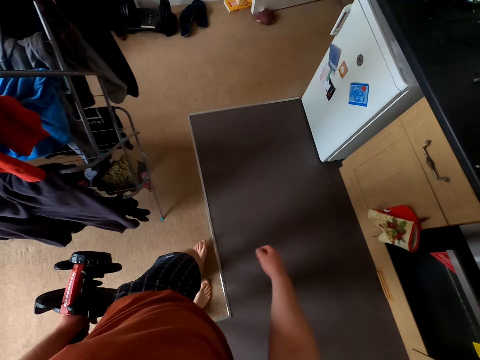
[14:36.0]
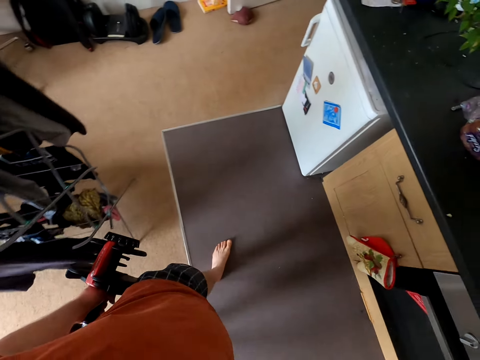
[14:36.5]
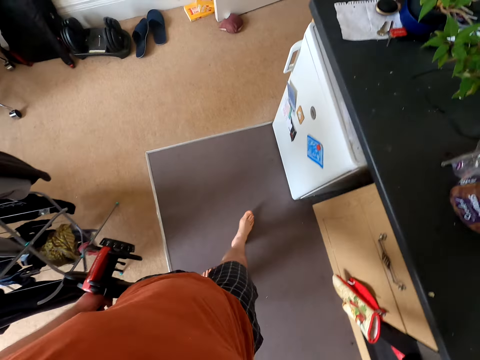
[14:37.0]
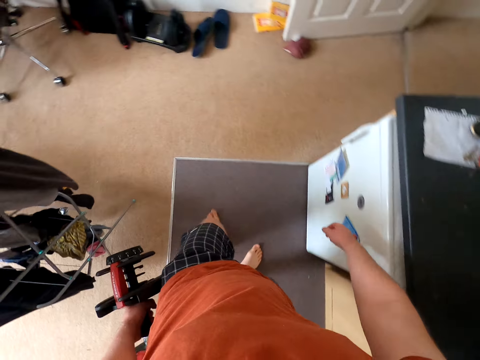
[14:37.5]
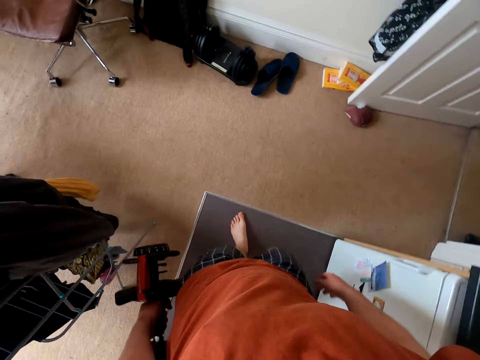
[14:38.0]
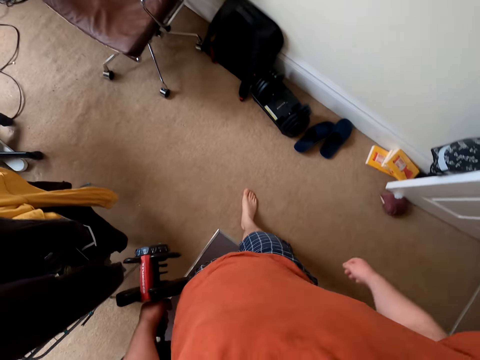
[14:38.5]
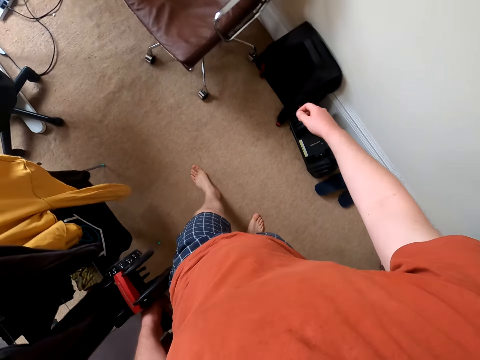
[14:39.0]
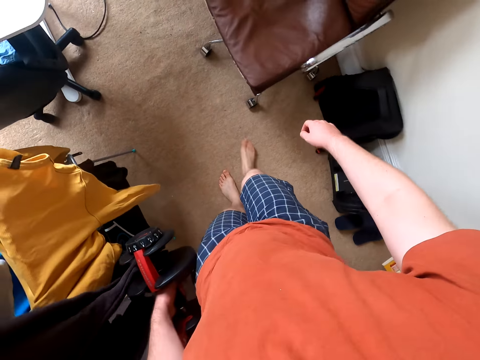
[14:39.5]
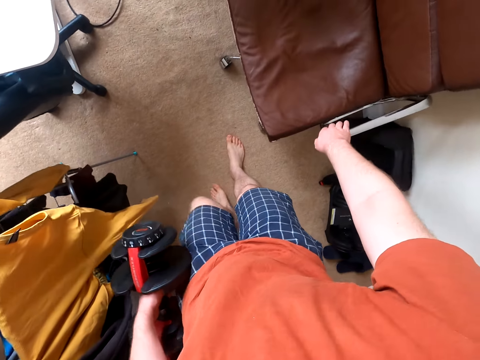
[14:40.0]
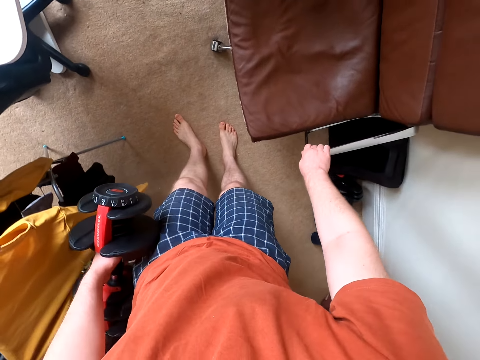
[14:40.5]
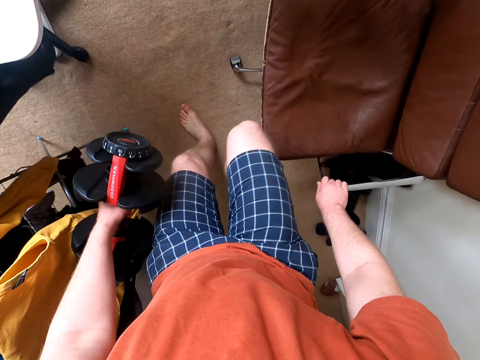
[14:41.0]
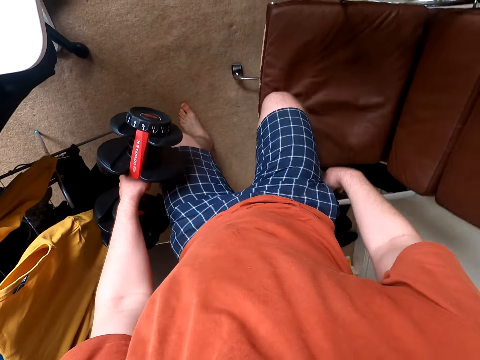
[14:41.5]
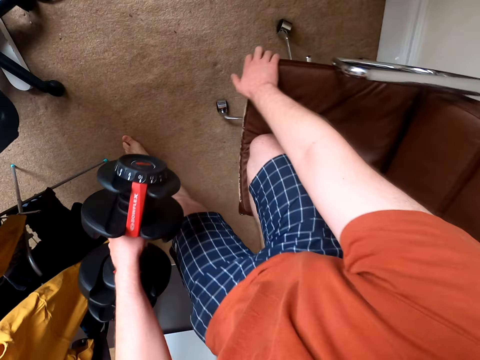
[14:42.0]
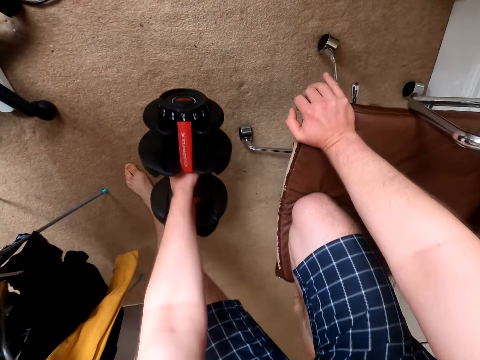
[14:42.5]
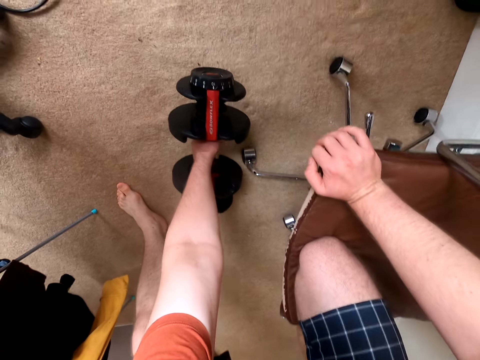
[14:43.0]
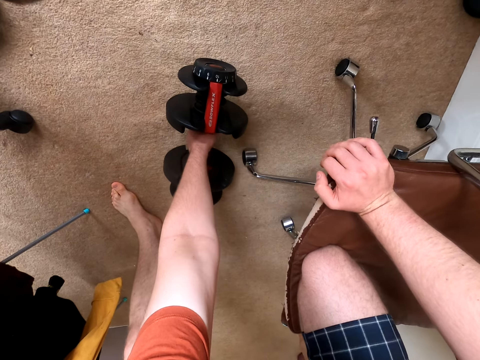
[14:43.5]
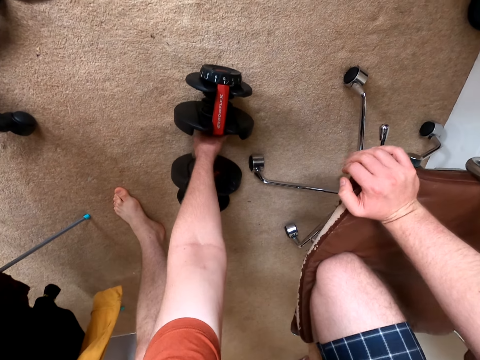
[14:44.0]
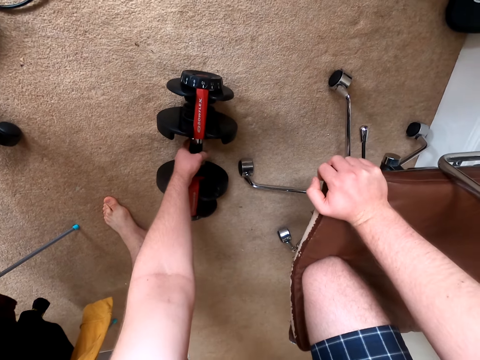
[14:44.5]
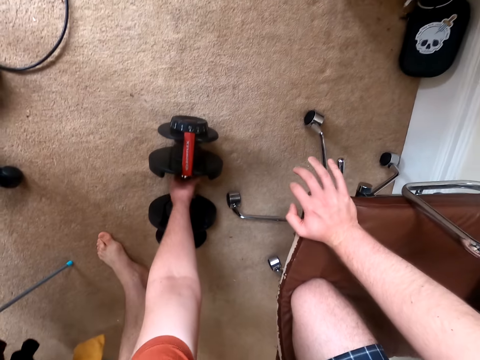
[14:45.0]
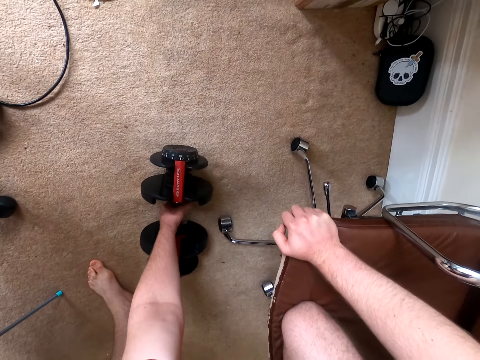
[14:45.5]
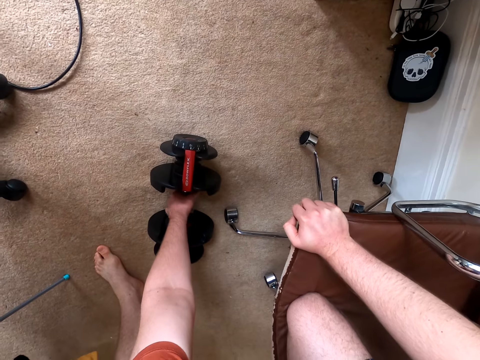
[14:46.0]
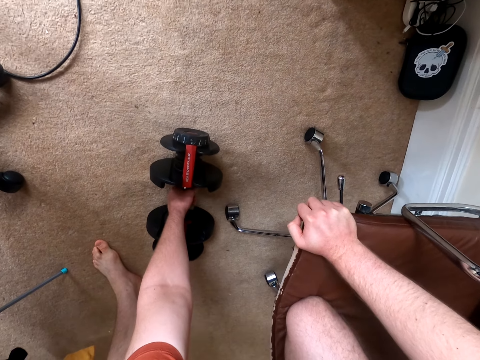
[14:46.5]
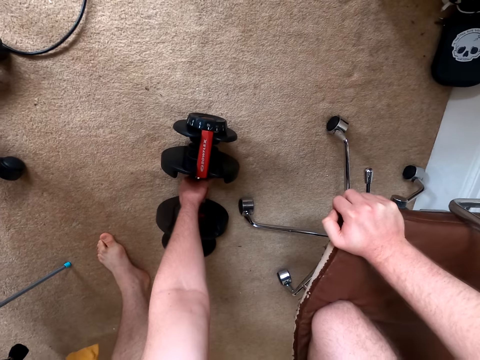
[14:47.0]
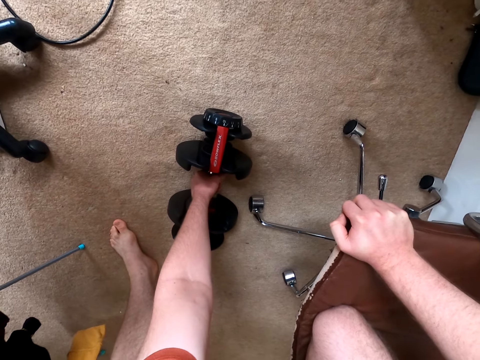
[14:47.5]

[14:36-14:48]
The camera wearer walks around the room. They push the chair and kneel on the chair. They put the dumbbell down.

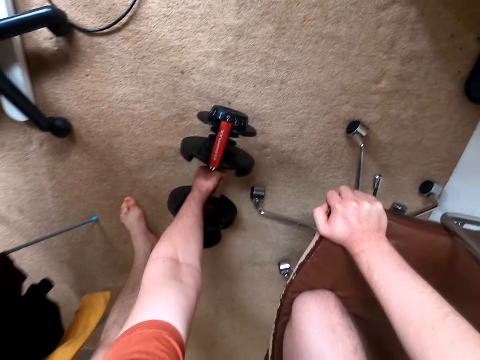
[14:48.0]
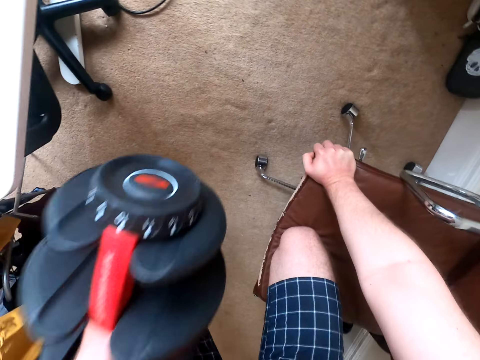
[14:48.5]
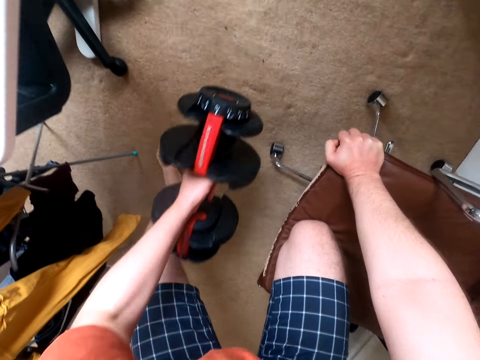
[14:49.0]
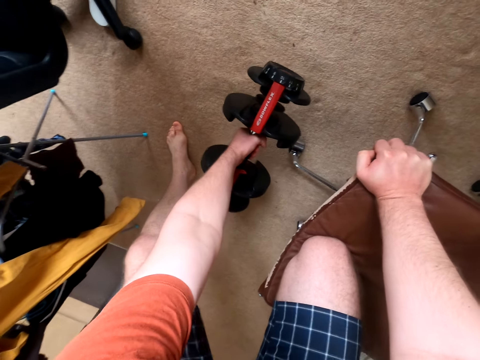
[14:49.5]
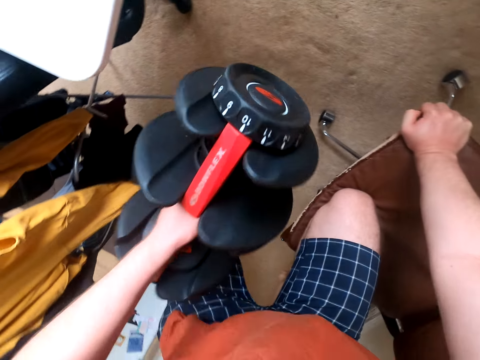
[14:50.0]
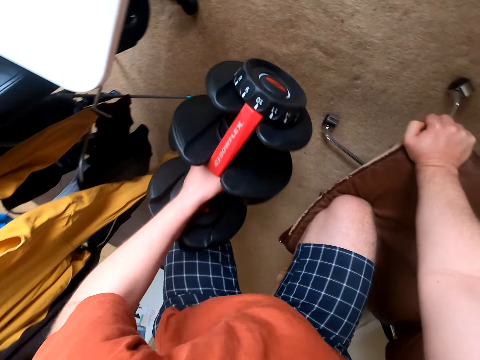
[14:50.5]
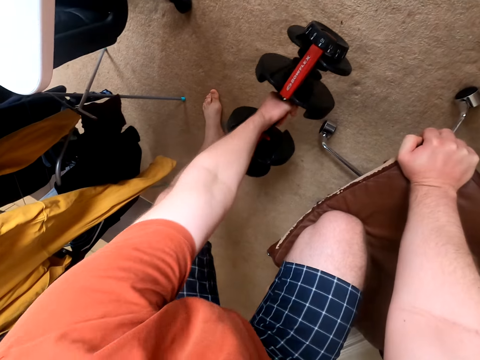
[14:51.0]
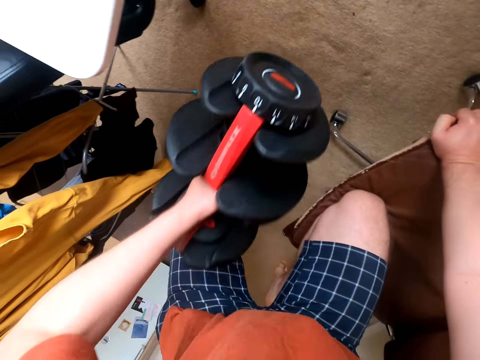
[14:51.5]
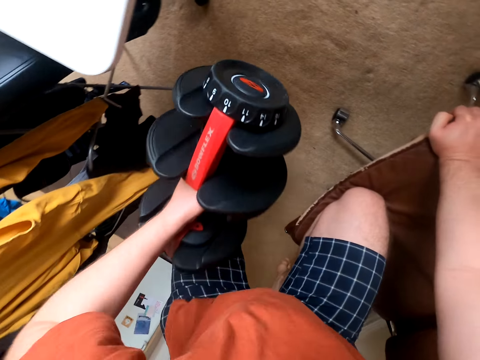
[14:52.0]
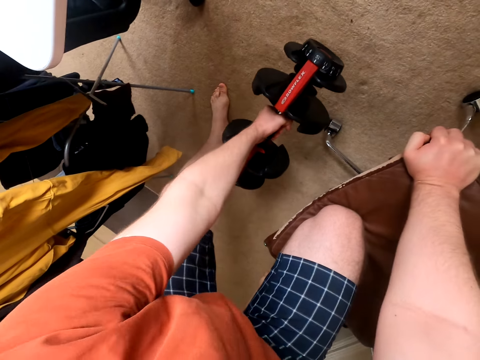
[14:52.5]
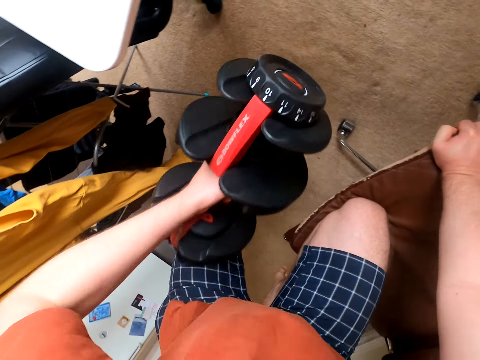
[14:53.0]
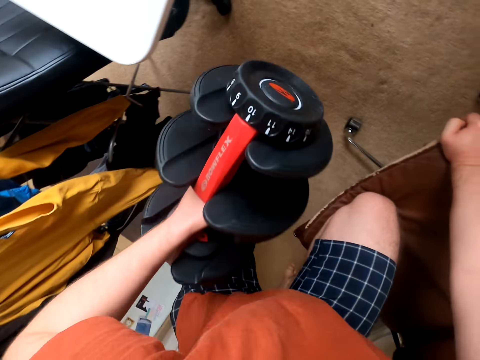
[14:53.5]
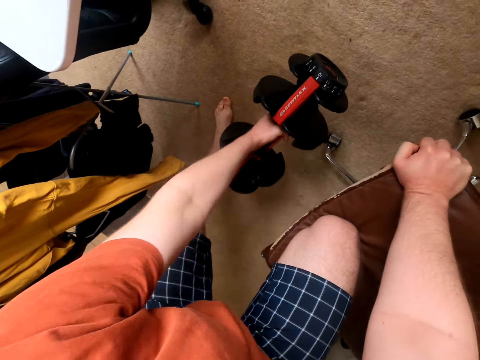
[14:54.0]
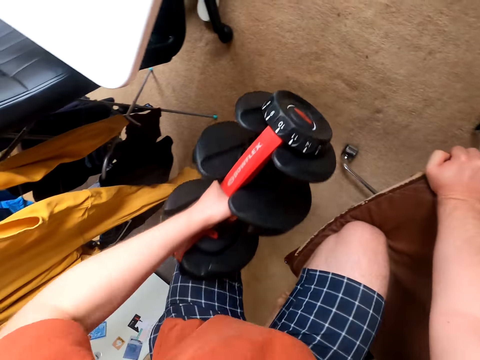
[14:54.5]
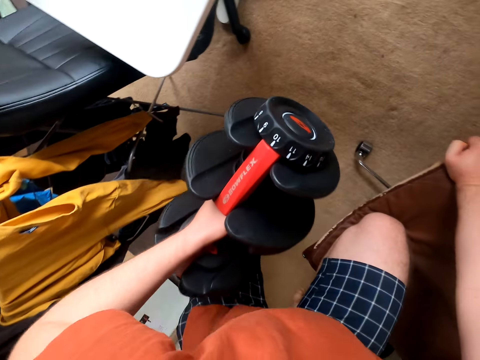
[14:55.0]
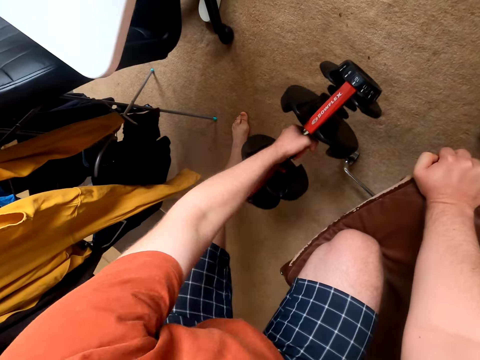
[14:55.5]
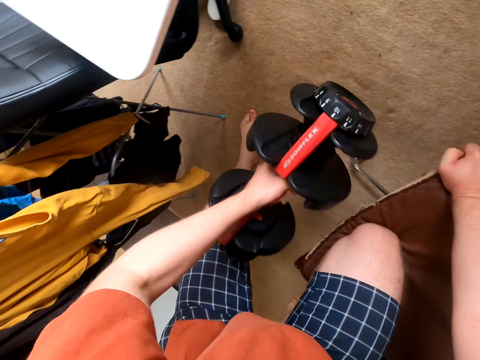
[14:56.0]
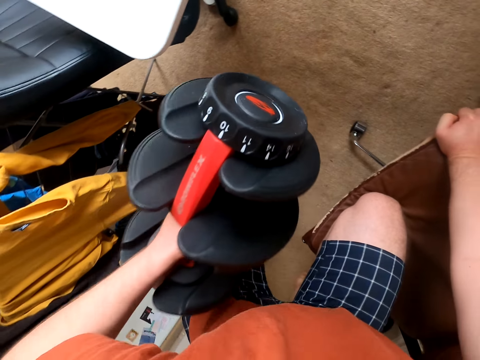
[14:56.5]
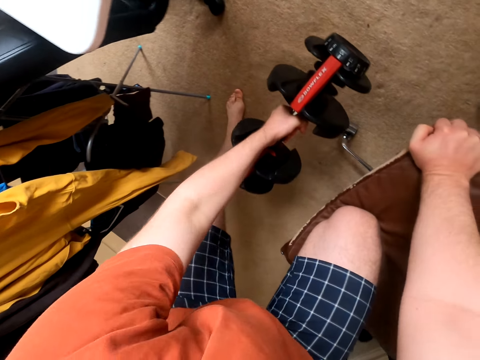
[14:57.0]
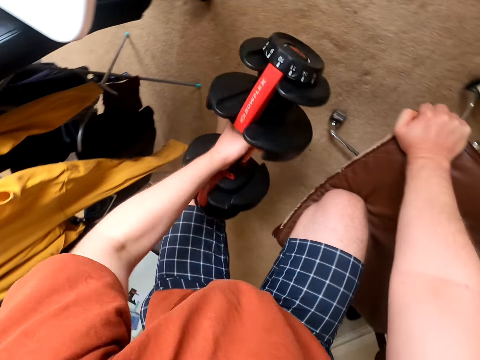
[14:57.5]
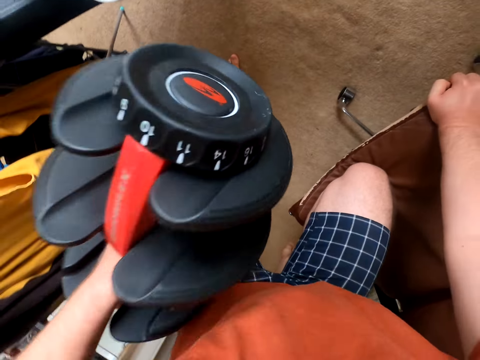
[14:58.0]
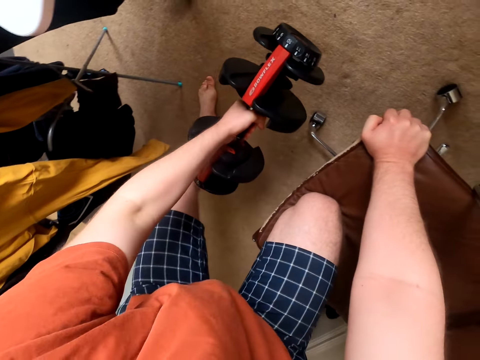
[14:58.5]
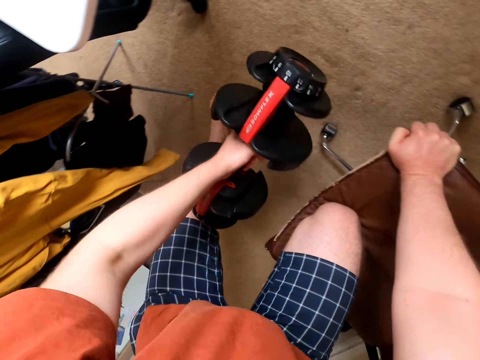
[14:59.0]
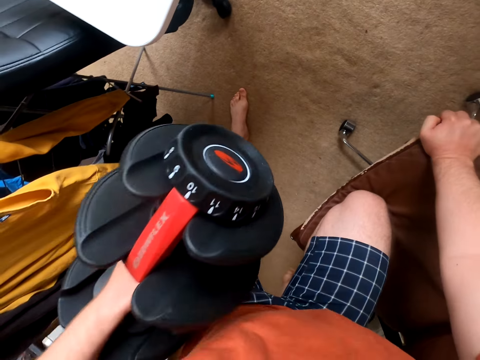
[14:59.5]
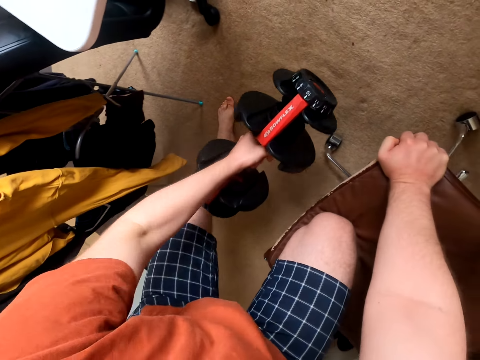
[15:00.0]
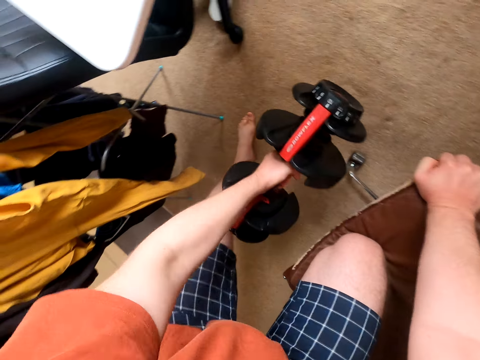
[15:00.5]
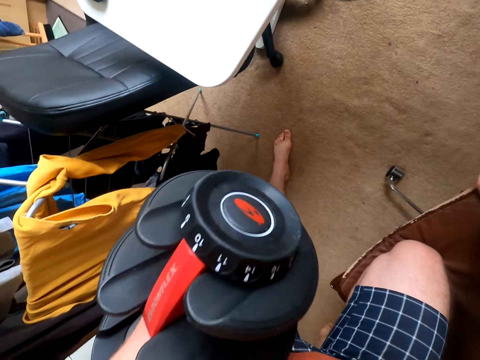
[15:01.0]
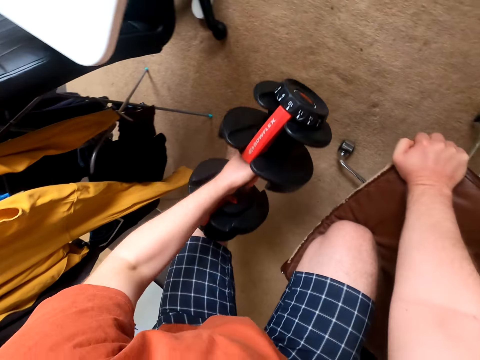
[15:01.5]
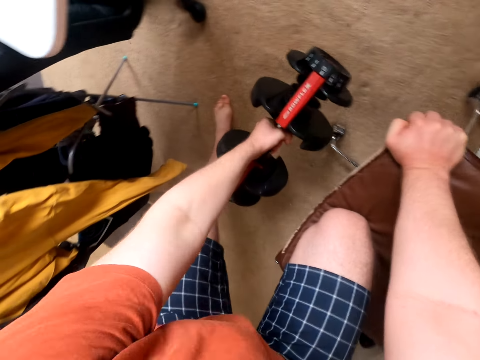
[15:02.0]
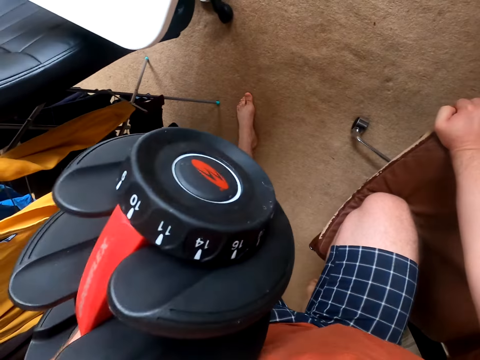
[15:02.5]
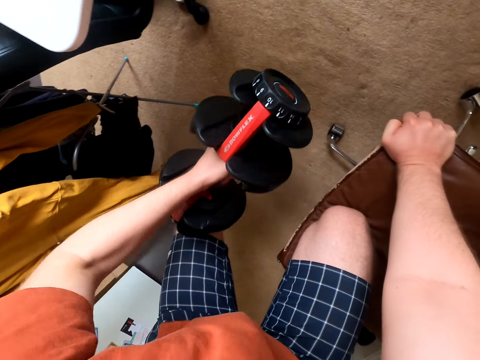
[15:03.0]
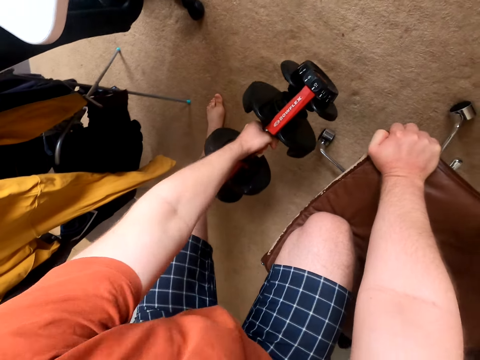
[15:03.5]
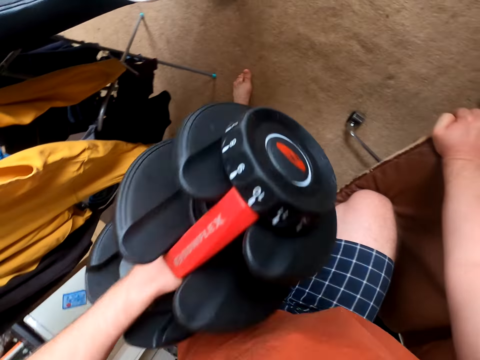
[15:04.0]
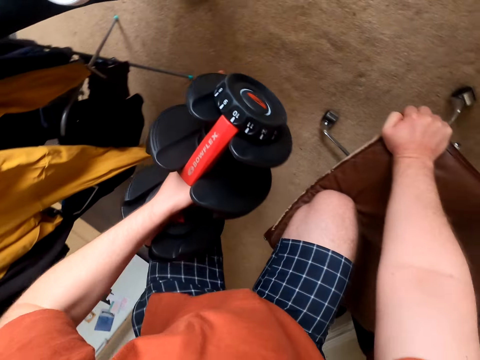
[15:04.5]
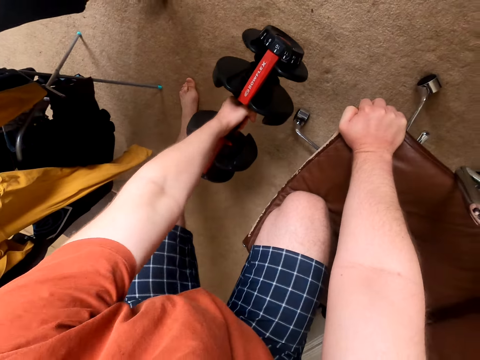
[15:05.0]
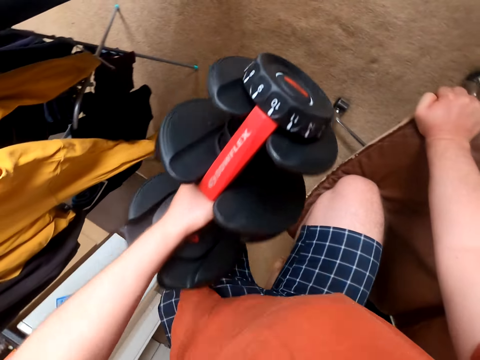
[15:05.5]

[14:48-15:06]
The camera wearer exercises with the dumbbell on the left hand. They lift up the dumbbell and put the dumbbell down. They lift up the dumbbell and put the dumbbell down. They lift up the dumbbell and put the dumbbell down. They lift up the dumbbell and put the dumbbell down. They lift up the dumbbell and put the dumbbell down. They lift up the dumbbell and put the dumbbell down. They lift up the dumbbell and put the dumbbell down. They lift up the dumbbell and put the dumbbell down. They lift up the dumbbell and put the dumbbell down. They lift up the dumbbell and put the dumbbell down. They lift up the dumbbell and put the dumbbell down.
